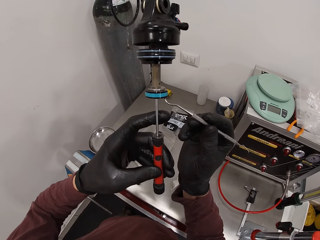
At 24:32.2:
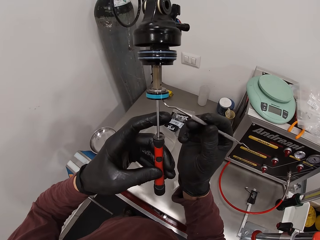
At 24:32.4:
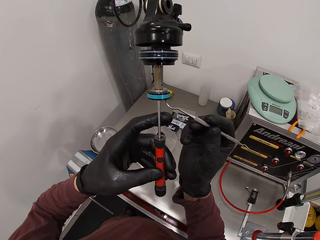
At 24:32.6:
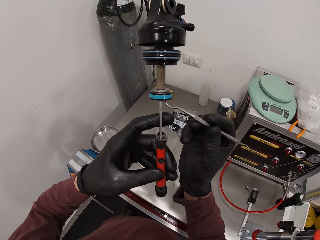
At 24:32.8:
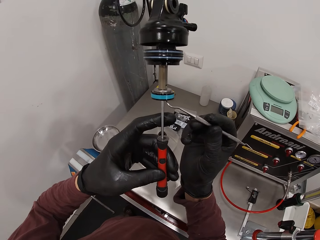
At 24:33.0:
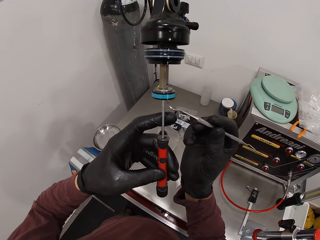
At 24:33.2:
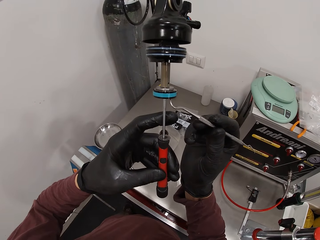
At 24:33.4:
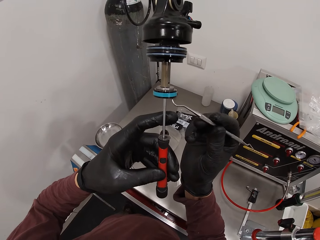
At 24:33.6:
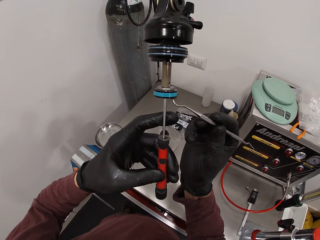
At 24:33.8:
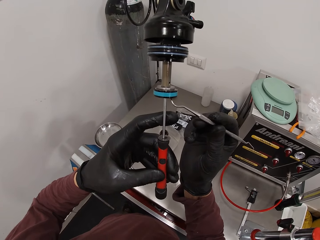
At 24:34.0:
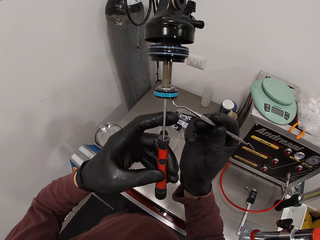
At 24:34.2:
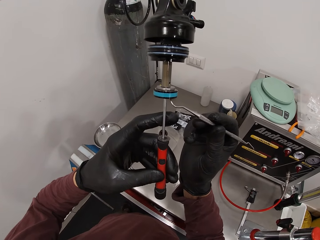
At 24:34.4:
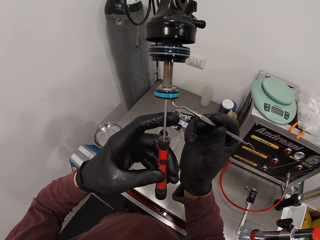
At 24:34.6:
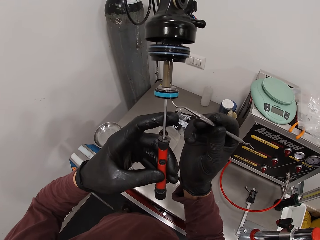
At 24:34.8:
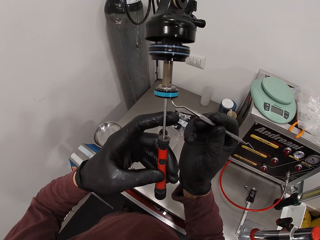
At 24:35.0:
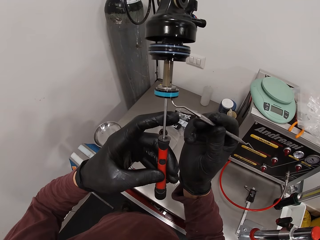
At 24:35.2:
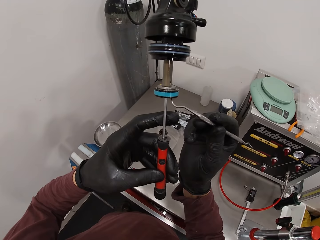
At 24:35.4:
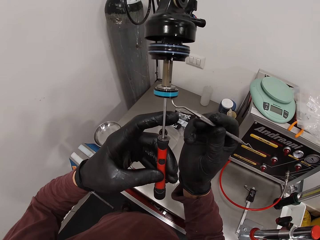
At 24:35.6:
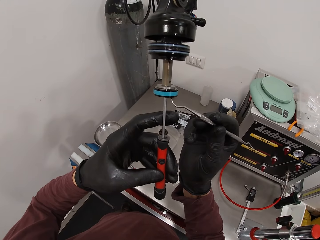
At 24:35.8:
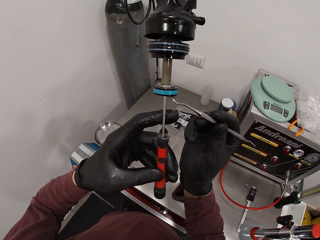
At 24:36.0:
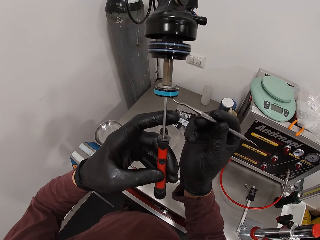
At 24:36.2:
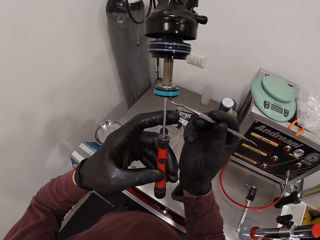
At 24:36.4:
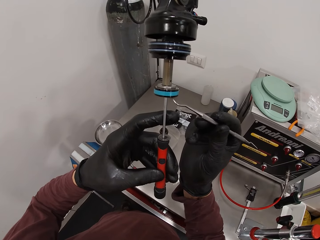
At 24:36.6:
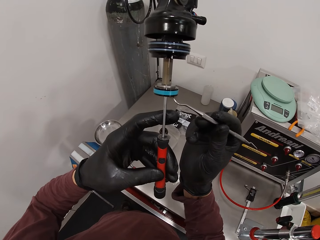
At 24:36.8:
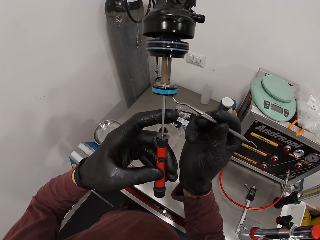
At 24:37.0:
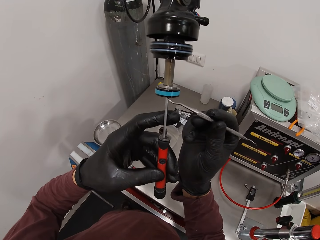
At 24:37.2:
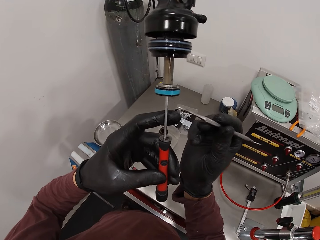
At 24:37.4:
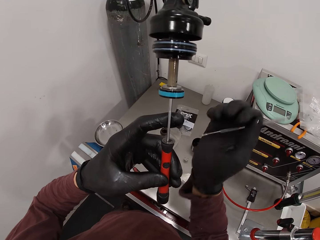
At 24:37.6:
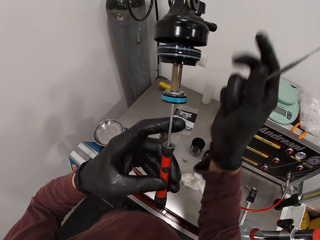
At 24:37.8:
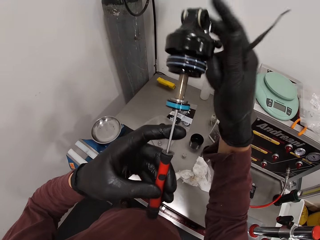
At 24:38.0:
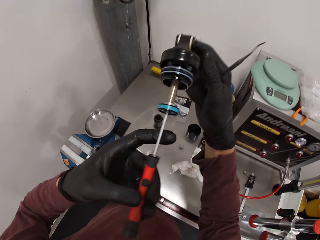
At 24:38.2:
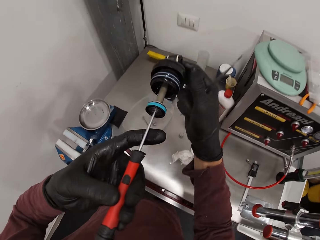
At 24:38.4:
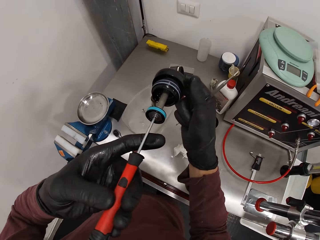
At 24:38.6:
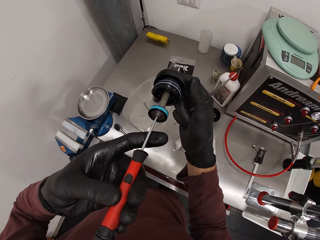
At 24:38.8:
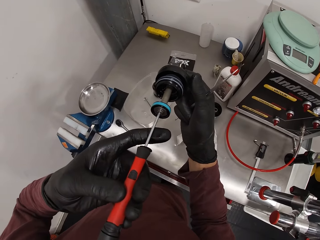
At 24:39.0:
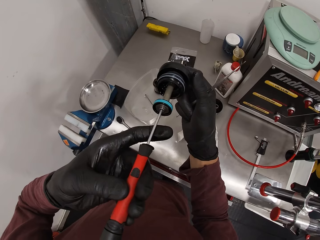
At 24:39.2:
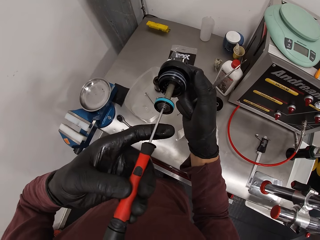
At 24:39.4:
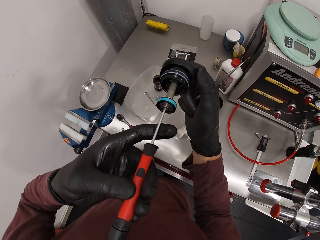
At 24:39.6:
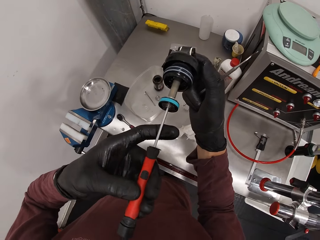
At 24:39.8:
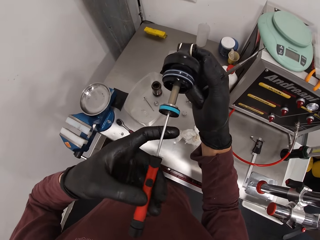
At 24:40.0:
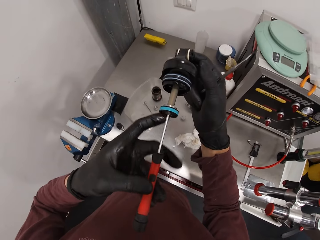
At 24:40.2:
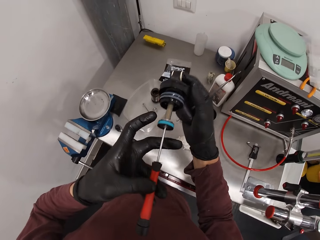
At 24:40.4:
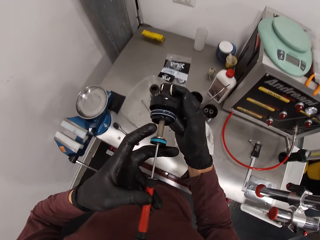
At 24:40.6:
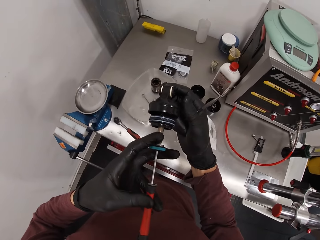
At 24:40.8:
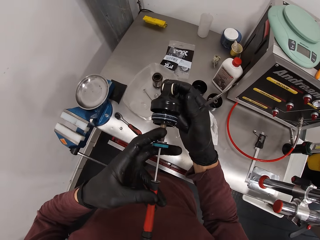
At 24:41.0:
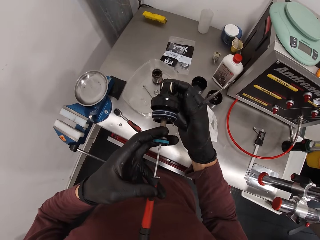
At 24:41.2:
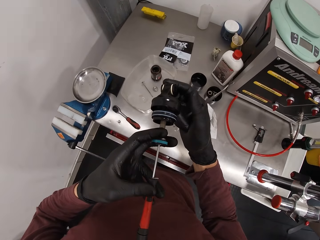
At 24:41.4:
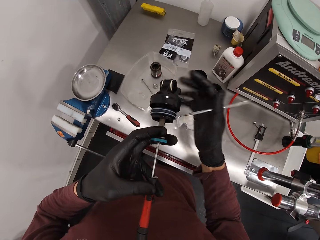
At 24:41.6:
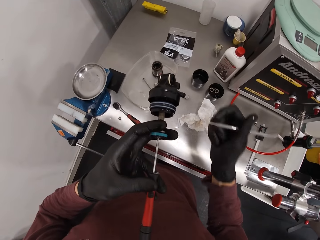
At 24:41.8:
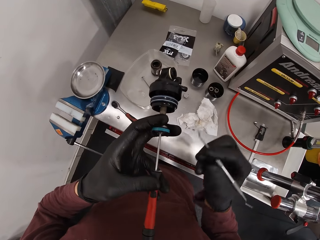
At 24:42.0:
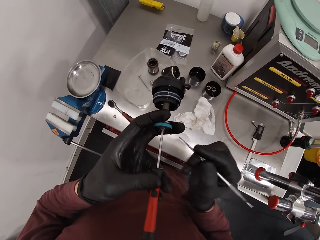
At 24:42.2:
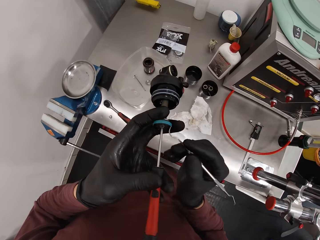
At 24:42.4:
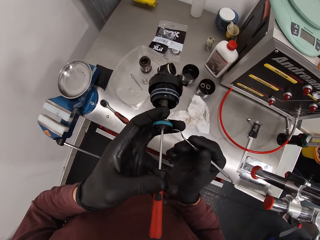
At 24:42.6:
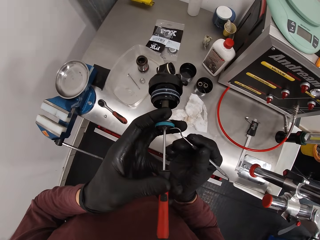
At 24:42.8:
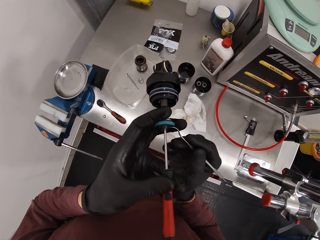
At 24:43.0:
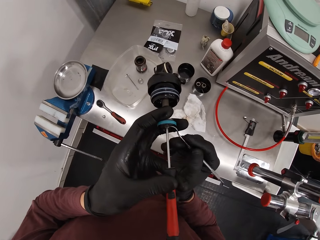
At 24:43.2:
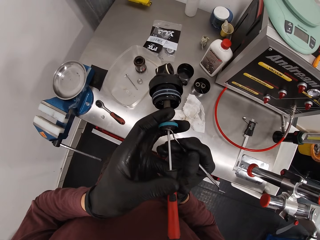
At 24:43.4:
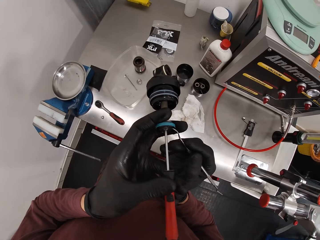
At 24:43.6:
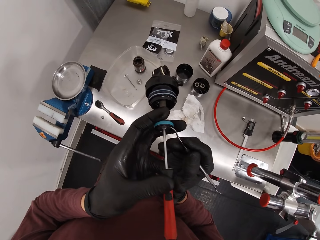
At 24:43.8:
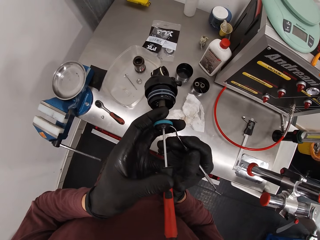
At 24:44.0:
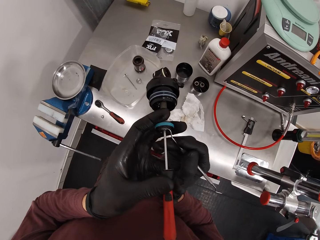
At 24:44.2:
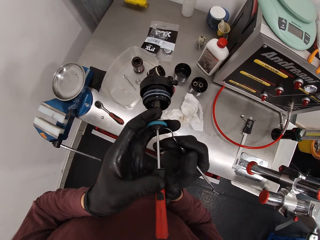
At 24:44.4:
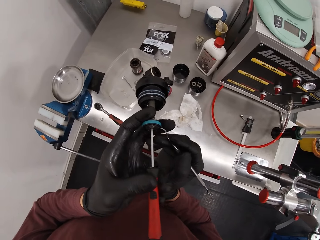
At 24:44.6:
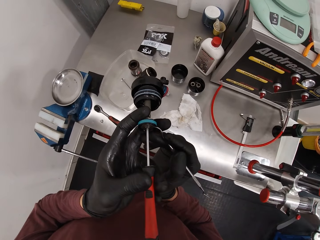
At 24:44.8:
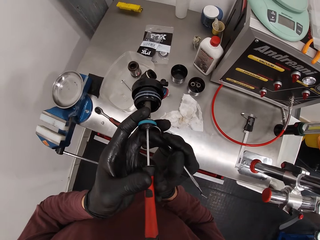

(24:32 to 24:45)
The camera wearer touches the second part of the machine with the picker or bradawl in his right hand. He examines something with the bradawl. He moves something. He bends the second part of the machine with both hands. He looks at the bradawl. He adjusts the second part of the machine in his left hand. He moves the right hand. He examines something with the bradawl. He touches the second part of the machine with the picker in his right hand.

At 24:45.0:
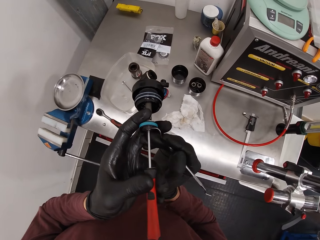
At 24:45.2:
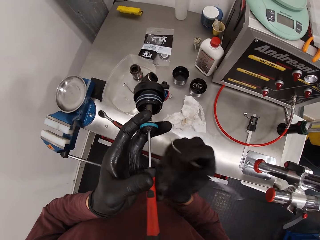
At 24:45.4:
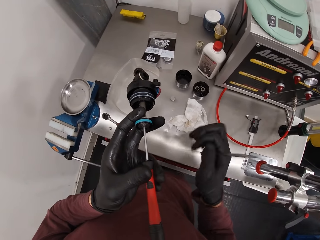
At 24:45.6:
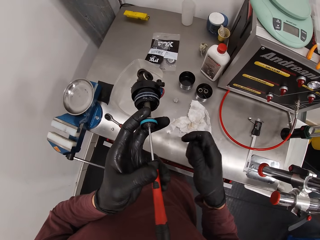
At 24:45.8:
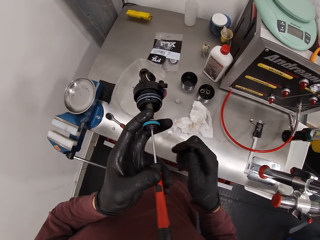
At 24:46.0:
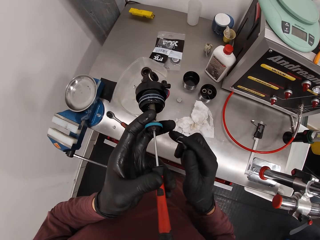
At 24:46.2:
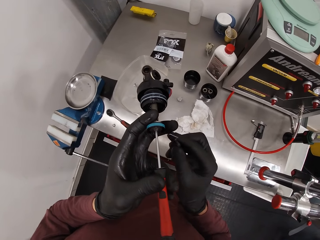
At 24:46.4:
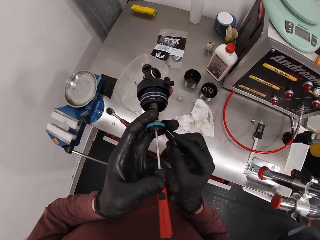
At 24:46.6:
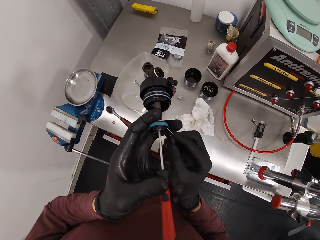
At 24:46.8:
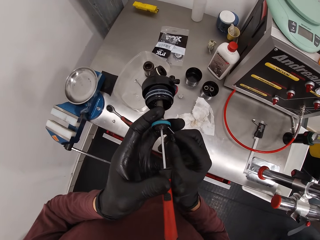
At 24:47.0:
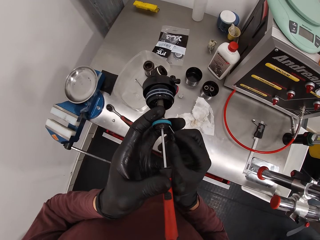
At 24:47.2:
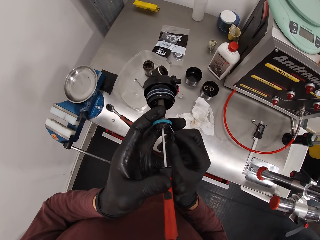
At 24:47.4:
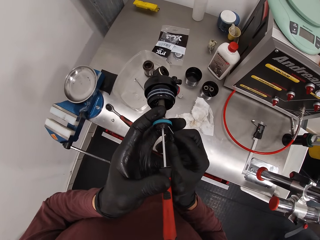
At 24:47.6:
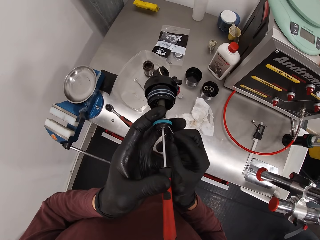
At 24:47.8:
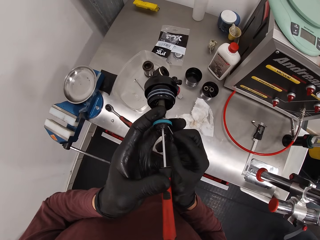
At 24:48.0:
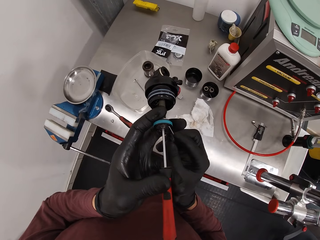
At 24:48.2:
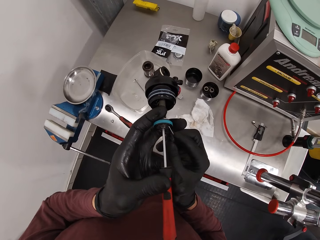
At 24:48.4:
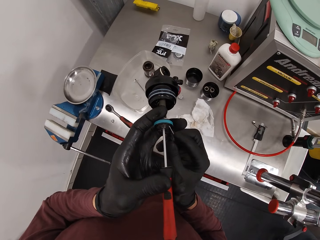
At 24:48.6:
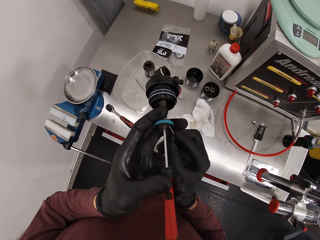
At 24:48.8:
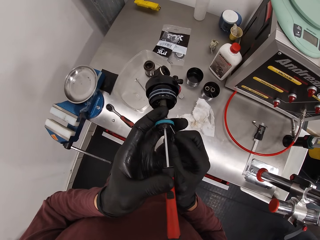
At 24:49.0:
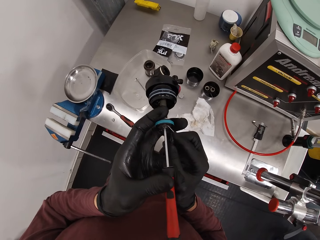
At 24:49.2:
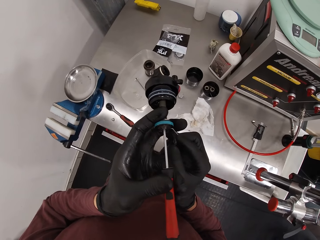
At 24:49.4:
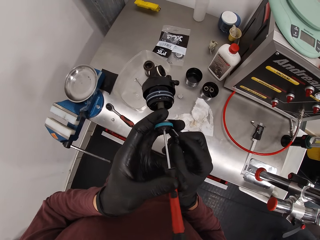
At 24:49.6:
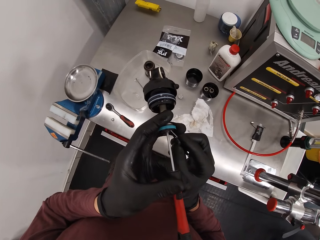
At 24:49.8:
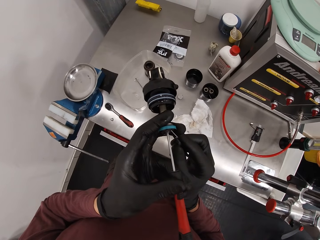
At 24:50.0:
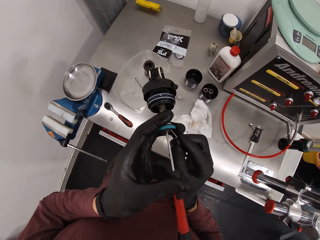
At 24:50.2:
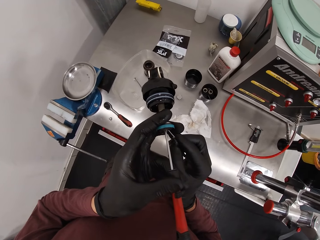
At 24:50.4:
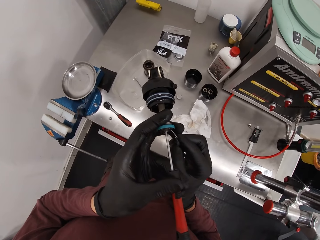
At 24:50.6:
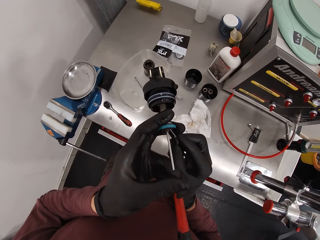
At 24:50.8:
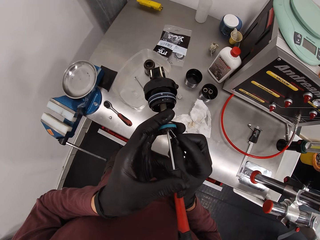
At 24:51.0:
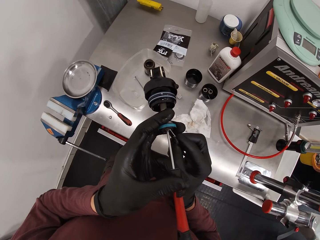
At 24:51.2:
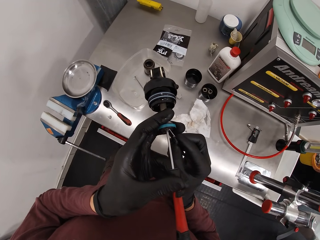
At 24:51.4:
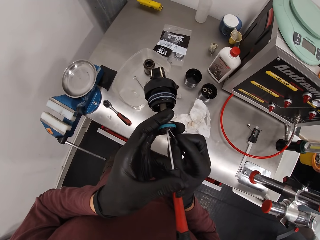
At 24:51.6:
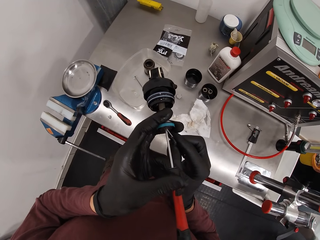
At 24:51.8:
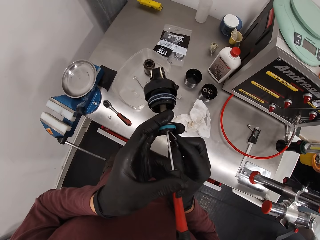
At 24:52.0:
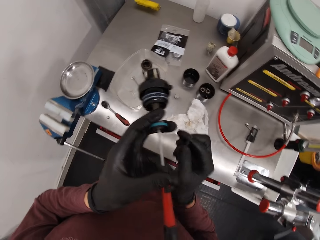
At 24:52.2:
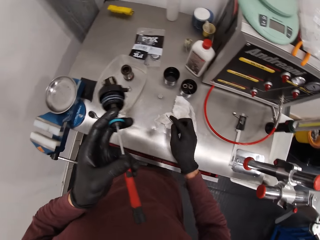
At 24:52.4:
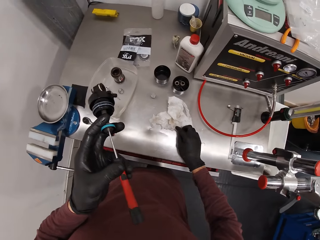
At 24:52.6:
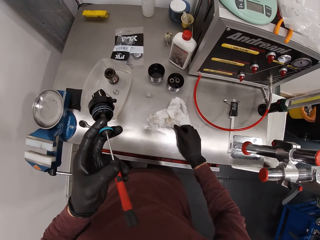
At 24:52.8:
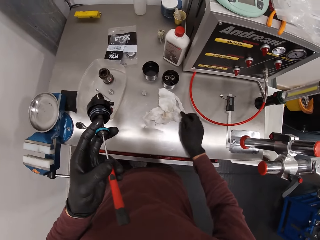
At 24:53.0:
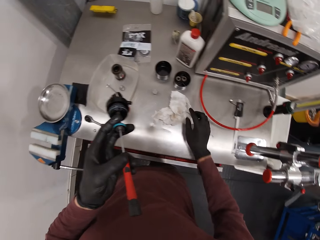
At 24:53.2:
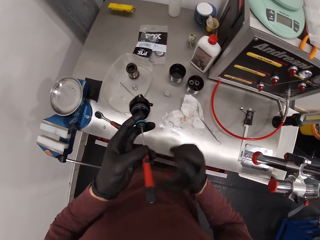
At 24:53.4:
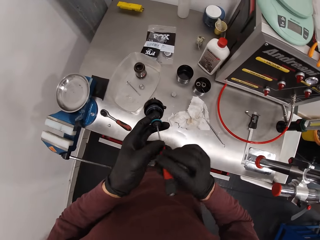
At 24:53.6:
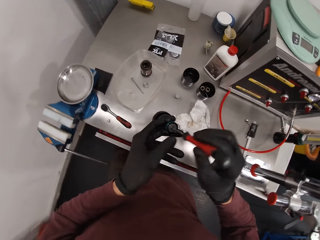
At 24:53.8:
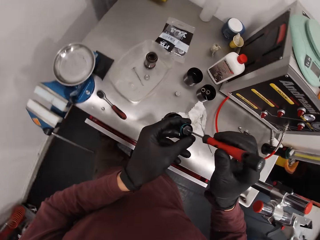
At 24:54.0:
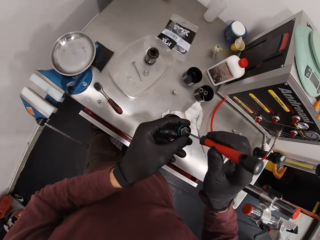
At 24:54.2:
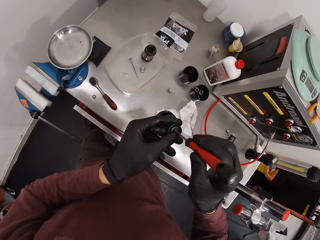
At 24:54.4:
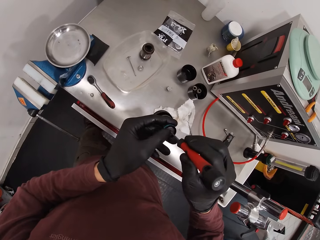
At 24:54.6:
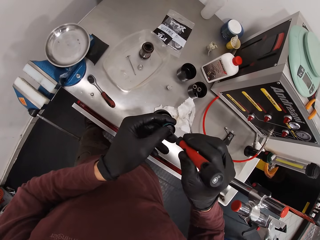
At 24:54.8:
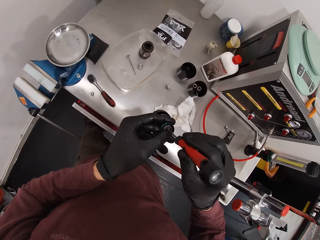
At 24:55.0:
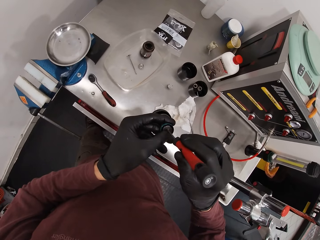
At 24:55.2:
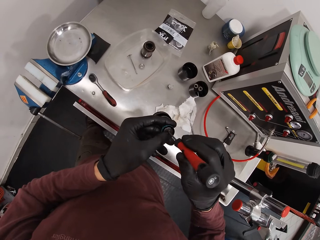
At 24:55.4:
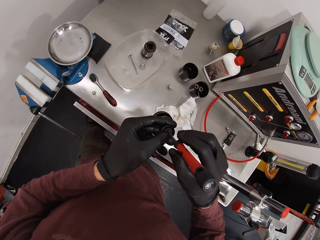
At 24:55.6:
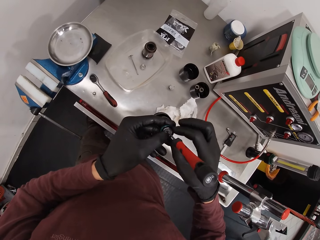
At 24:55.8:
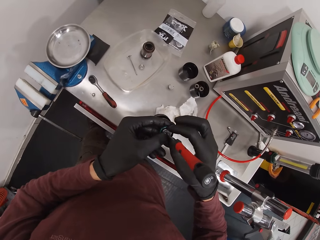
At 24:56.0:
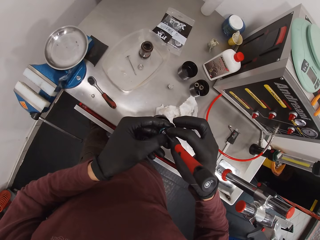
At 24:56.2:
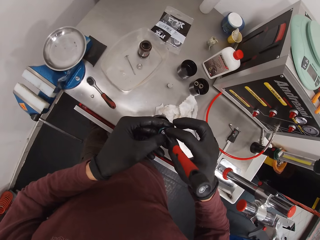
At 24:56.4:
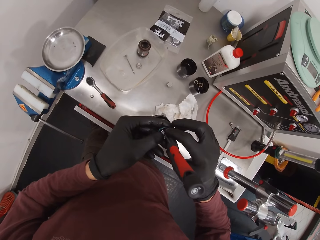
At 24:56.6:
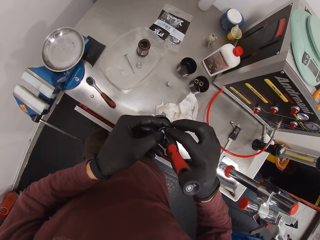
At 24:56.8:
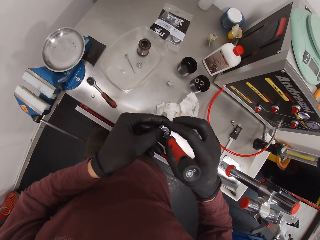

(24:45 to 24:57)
The camera wearer turns the picker or bradawl in his right hand. He moves the right hand. He touches the second part of the machine with the picker in his right hand. He examines something with the bradawl. He moves the right hand. He drops the picker on the workstation with his right hand. He moves the right hand. He moves something. He holds the screwdriver with his right hand. He examines something. He holds the second part of the machine with both hands.
